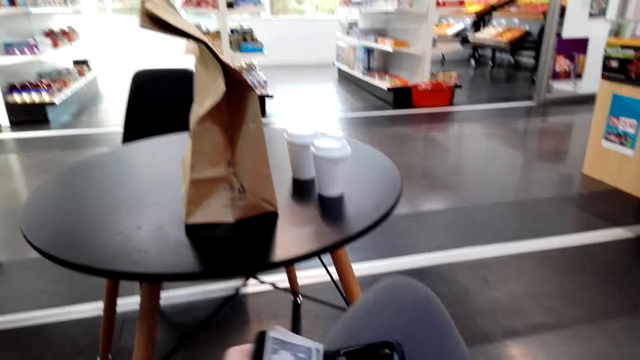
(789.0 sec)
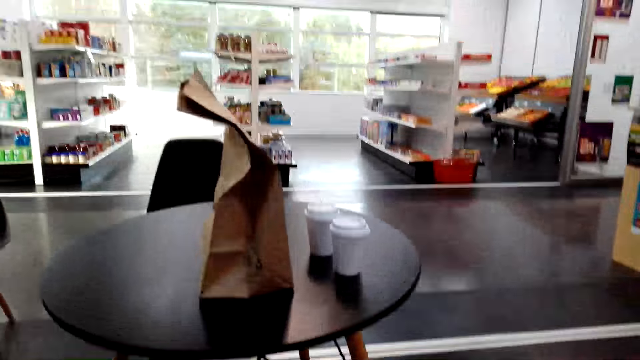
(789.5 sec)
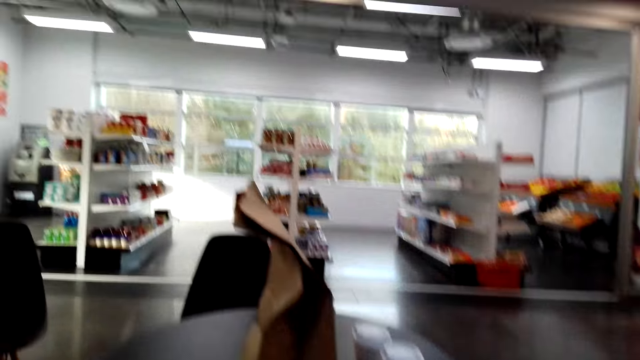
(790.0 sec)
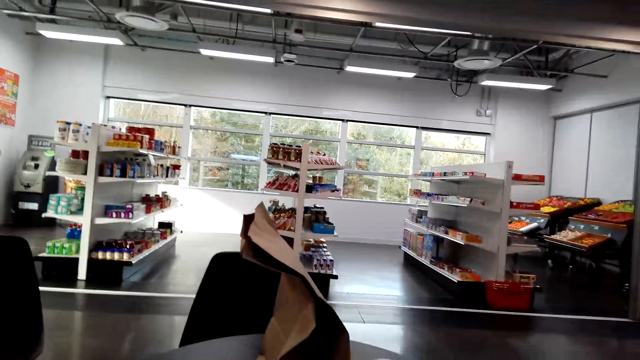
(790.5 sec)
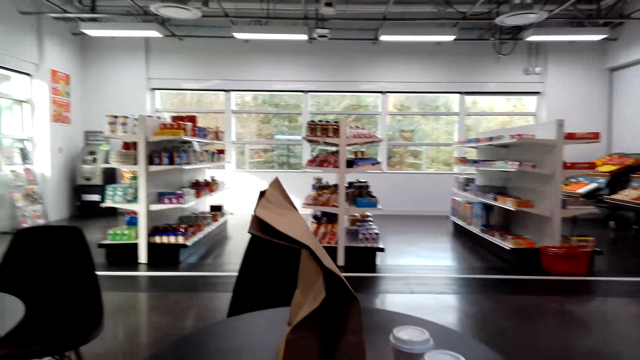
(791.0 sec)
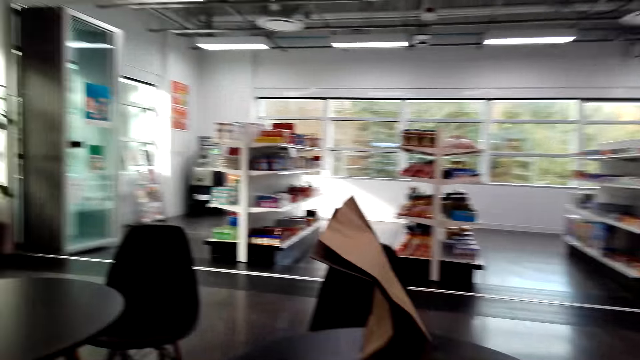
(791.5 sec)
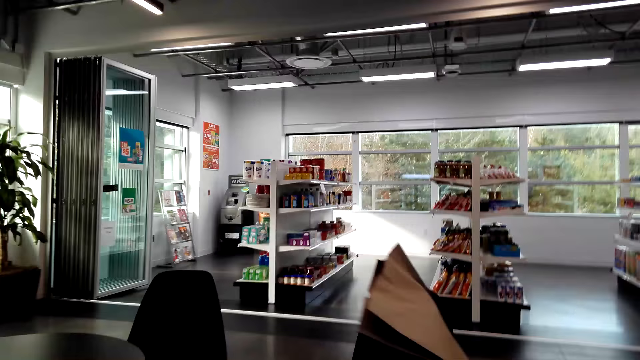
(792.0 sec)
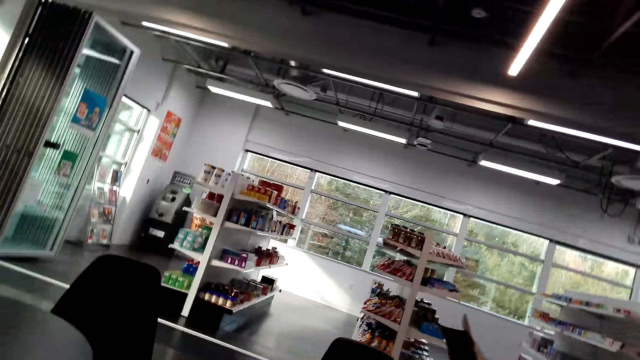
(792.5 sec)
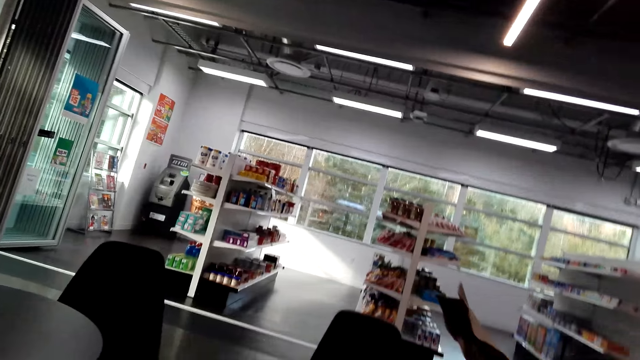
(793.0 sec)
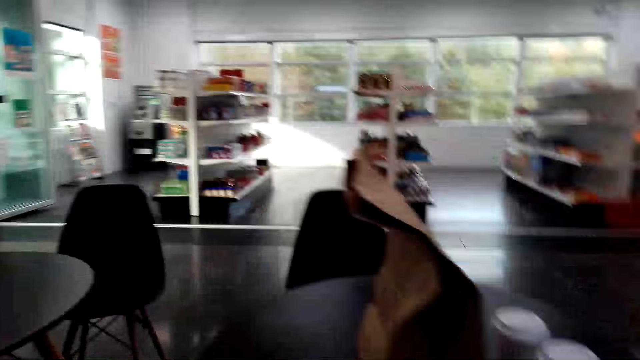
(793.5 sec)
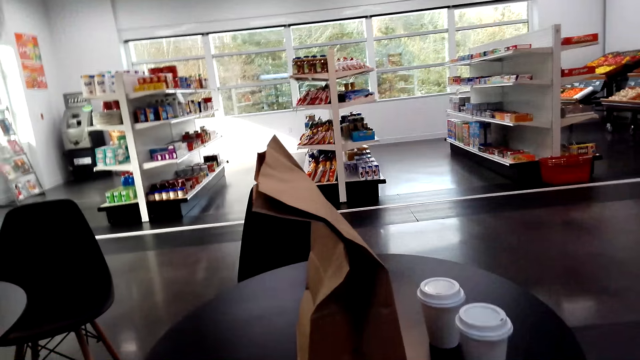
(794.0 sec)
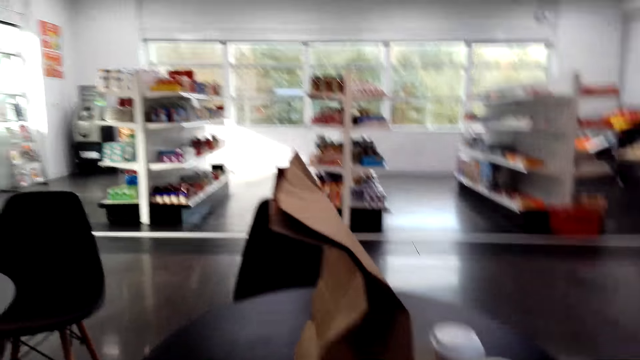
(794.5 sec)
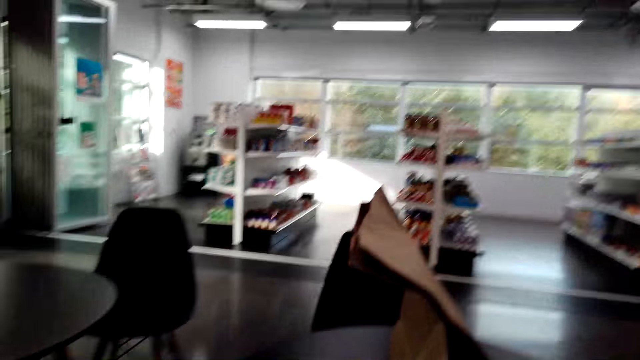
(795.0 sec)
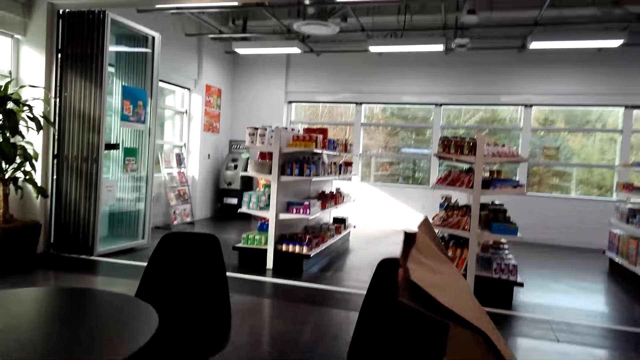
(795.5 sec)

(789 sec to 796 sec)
The camera wearer looks around the room.

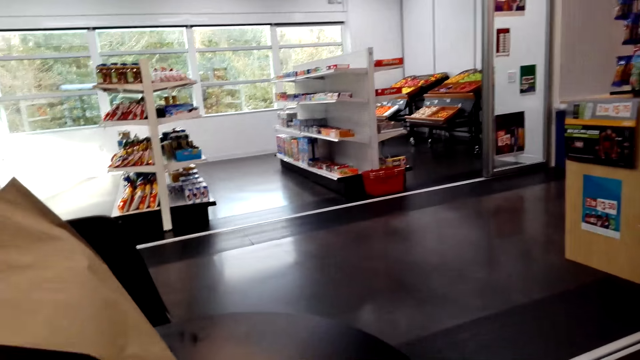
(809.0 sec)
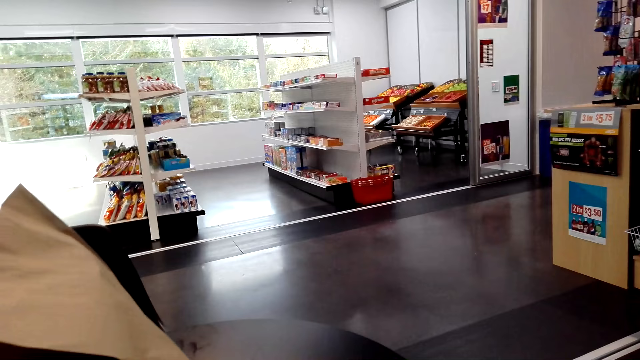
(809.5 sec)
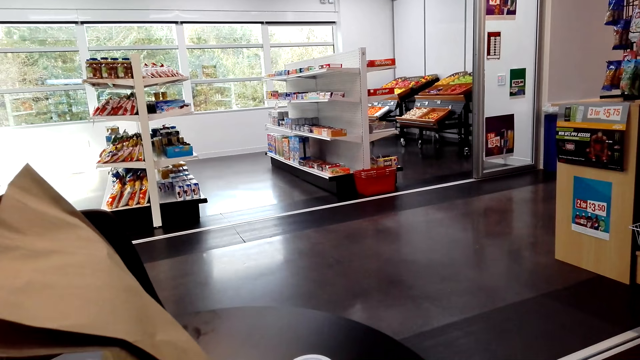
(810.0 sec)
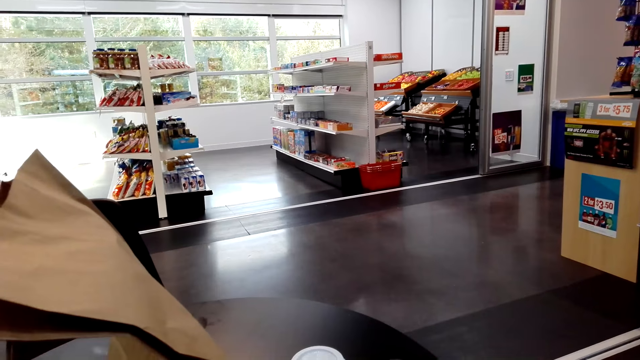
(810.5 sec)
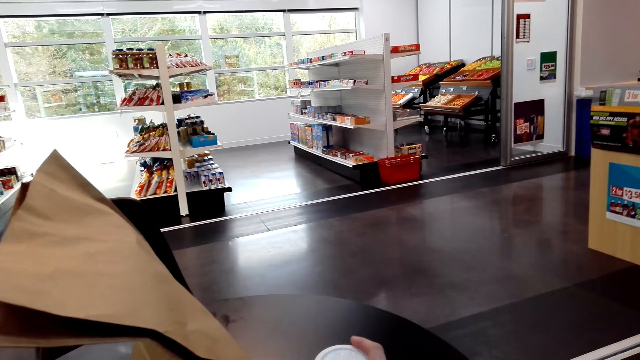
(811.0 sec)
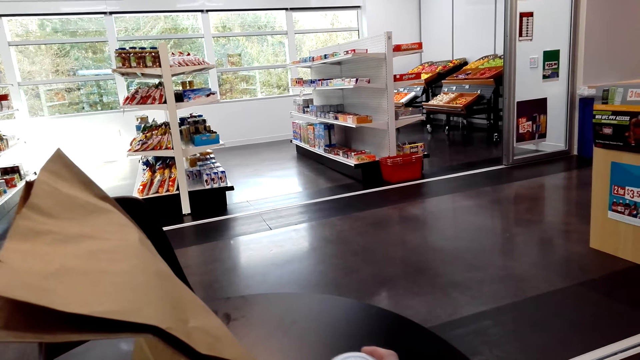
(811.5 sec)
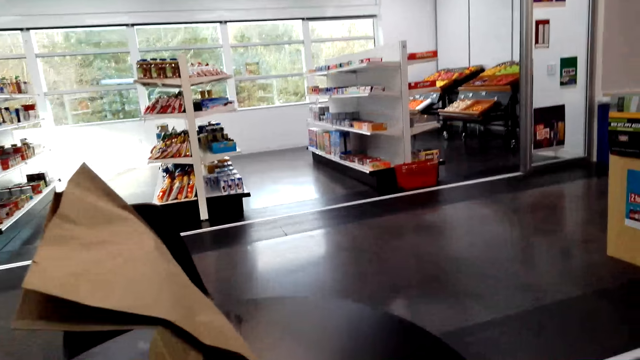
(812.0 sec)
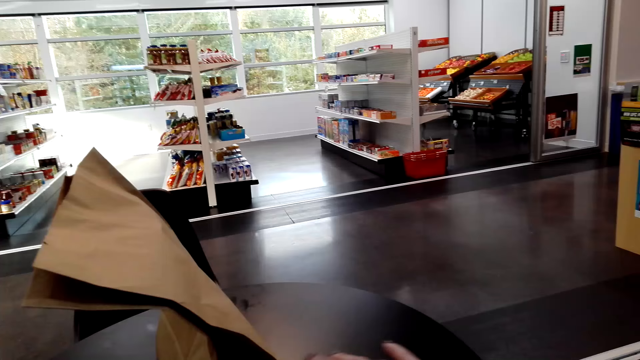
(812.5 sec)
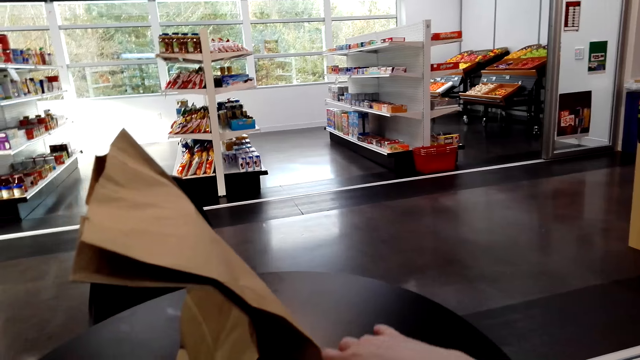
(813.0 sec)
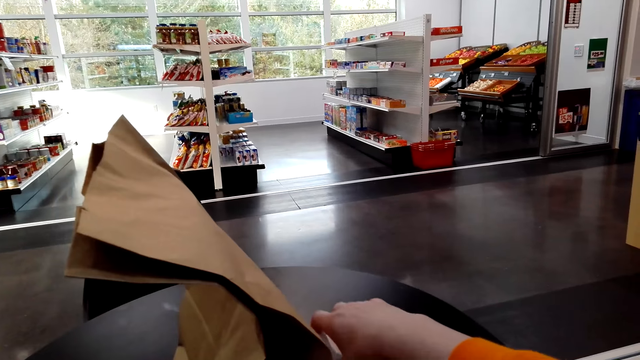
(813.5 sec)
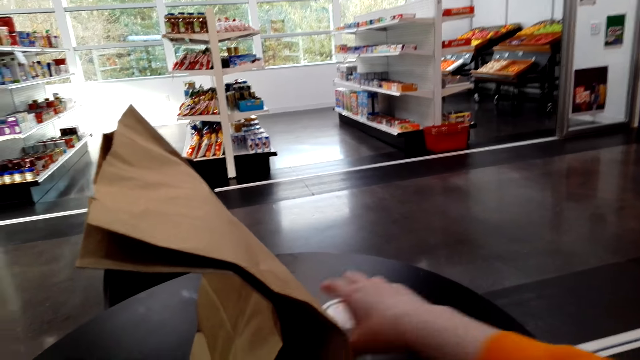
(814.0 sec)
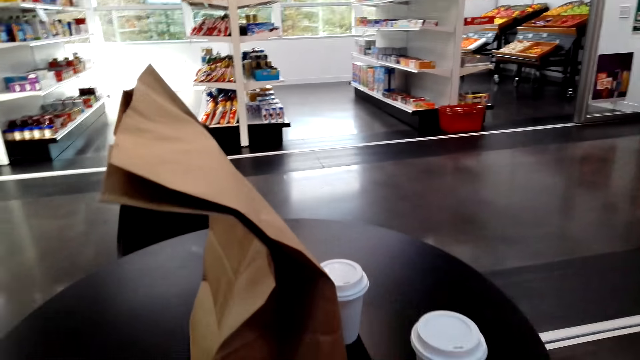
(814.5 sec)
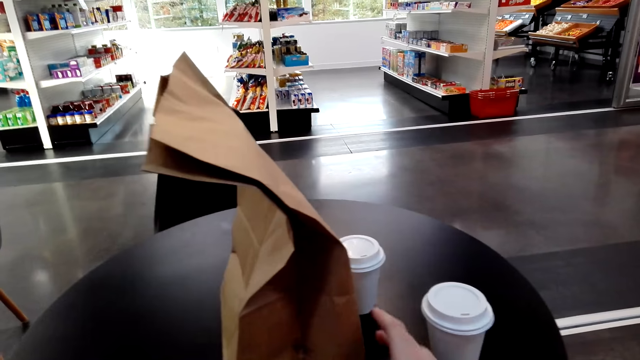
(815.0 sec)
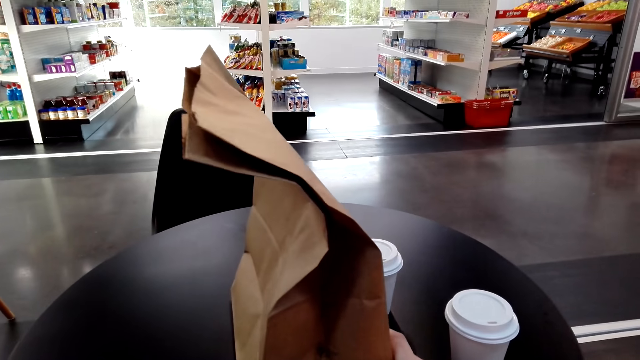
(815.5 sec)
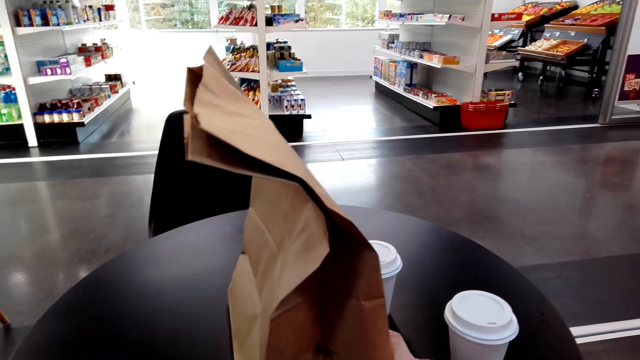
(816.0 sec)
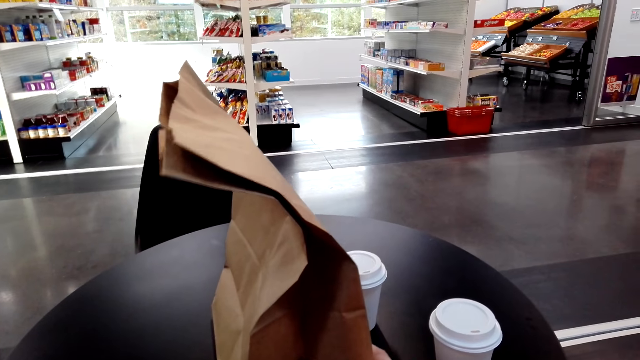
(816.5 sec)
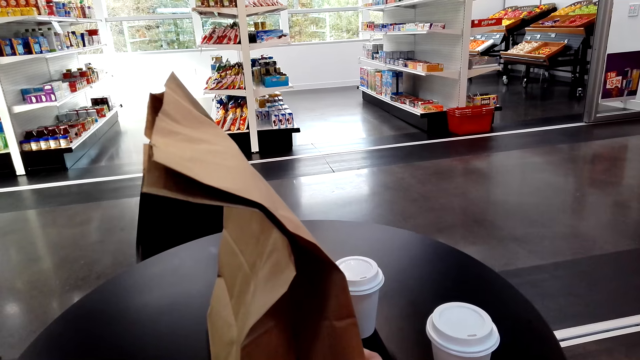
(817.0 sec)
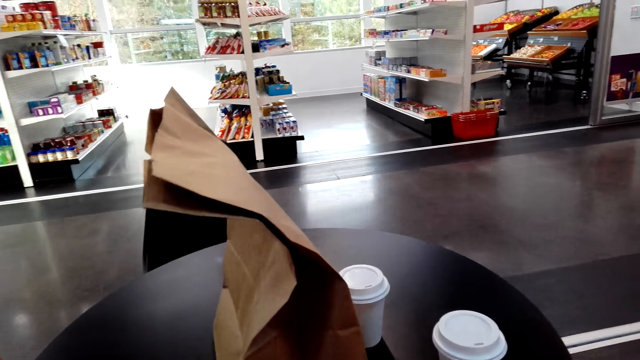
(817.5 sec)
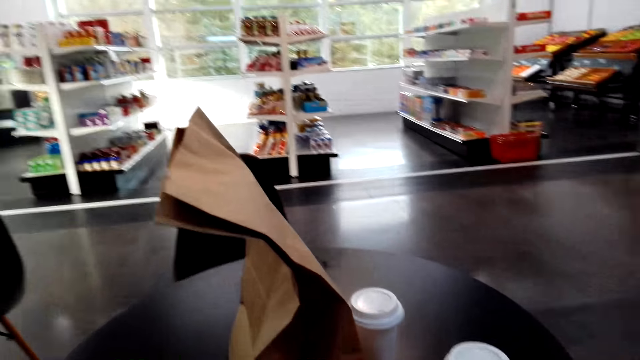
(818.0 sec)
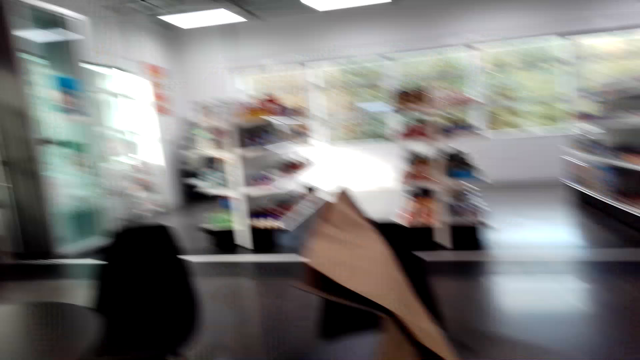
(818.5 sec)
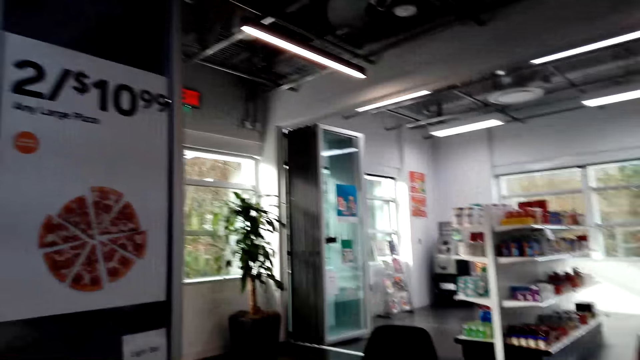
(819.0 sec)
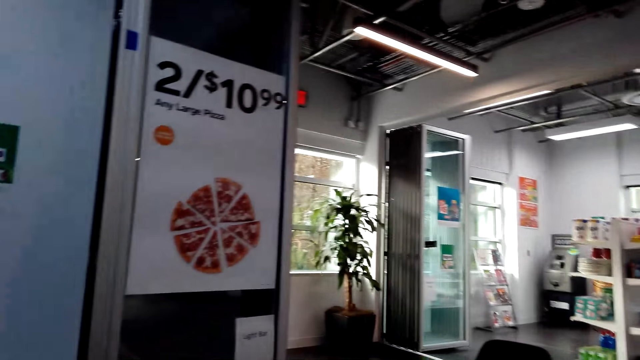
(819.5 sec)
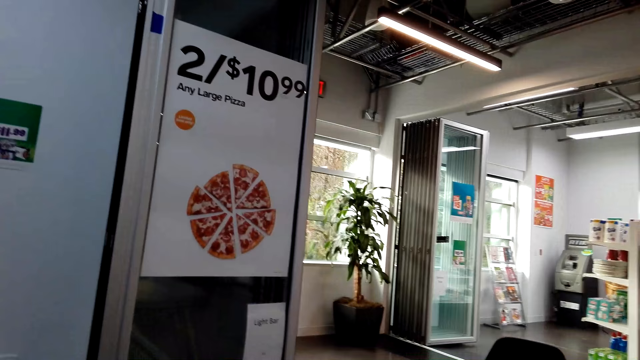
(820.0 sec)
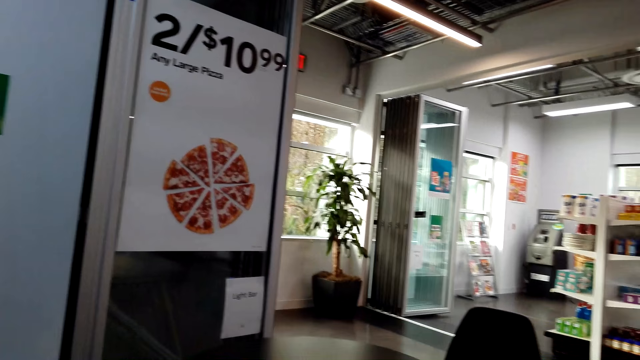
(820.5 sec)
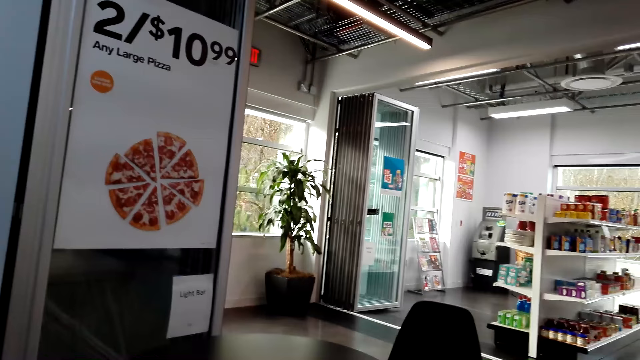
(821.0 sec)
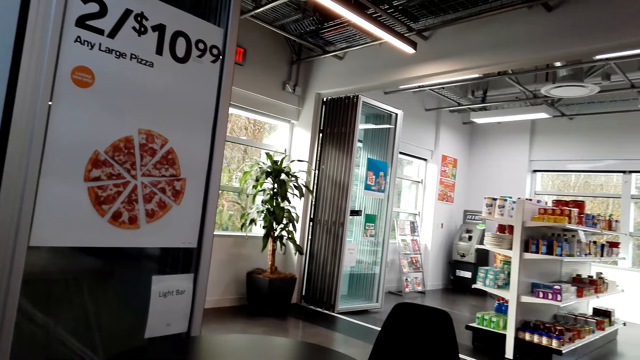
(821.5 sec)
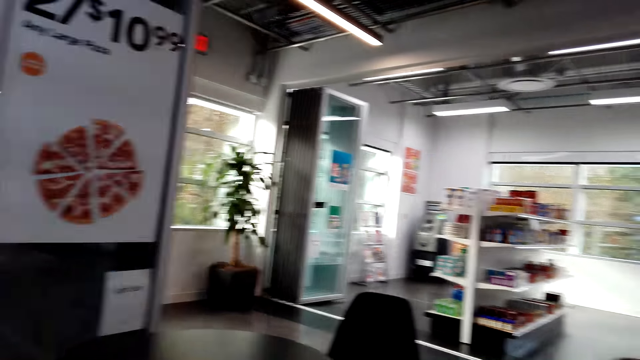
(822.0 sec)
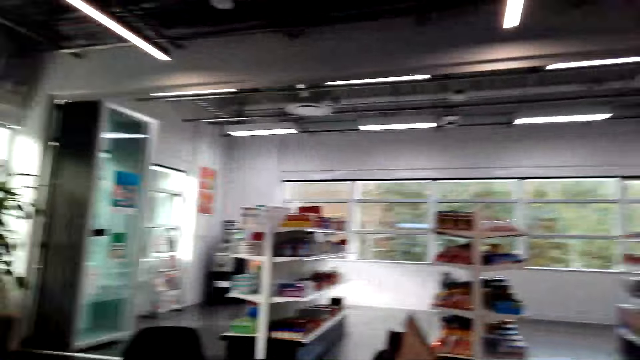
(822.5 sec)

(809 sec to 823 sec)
The camera wearer places the coffee tumblers.
